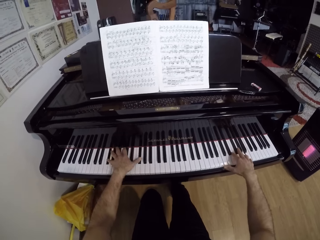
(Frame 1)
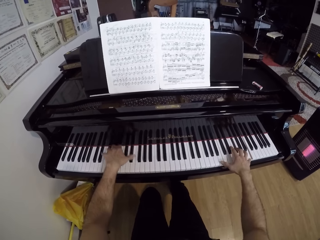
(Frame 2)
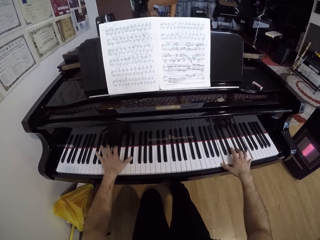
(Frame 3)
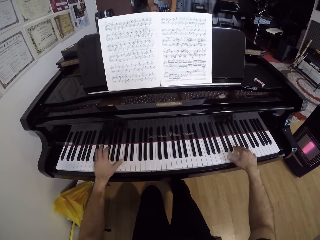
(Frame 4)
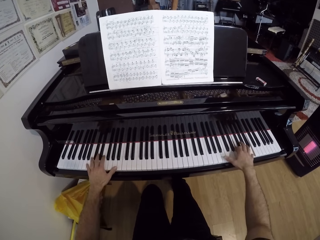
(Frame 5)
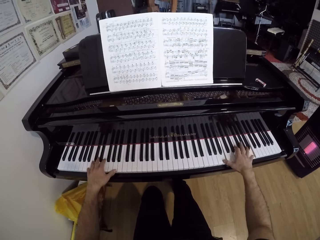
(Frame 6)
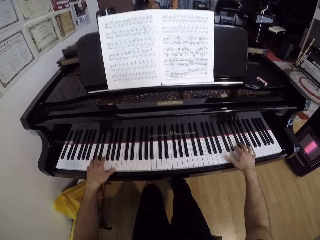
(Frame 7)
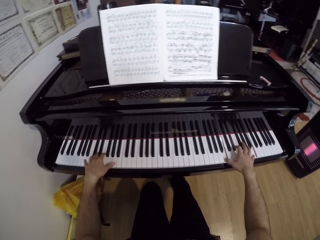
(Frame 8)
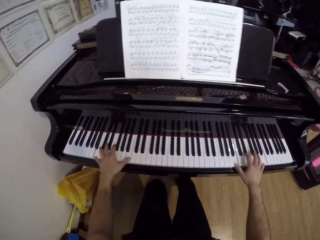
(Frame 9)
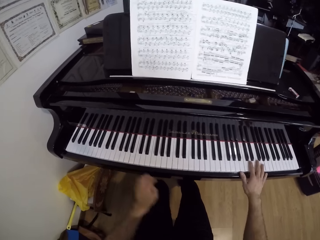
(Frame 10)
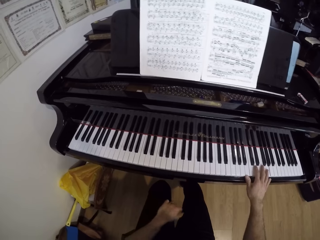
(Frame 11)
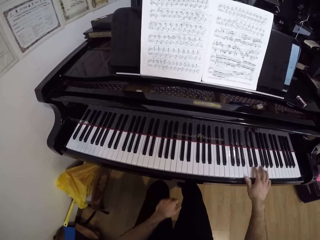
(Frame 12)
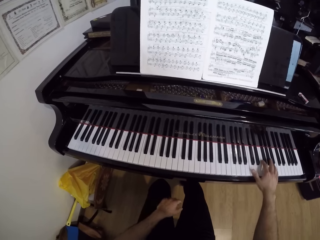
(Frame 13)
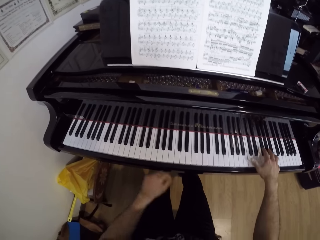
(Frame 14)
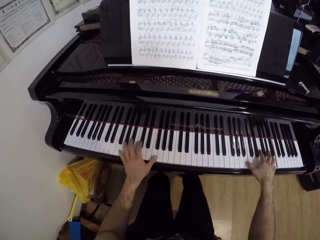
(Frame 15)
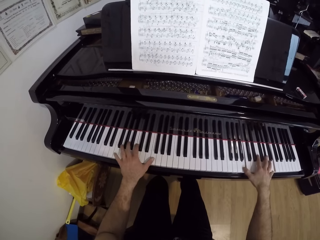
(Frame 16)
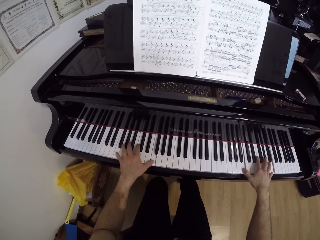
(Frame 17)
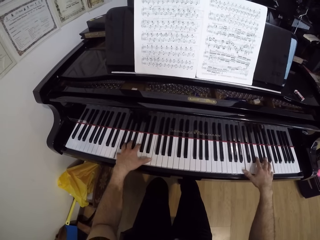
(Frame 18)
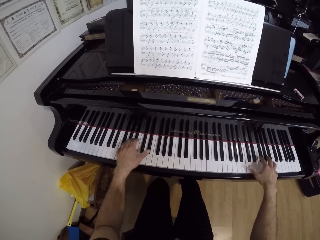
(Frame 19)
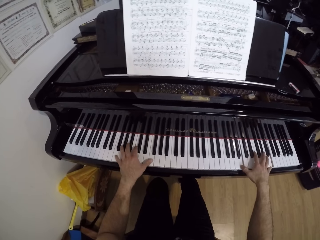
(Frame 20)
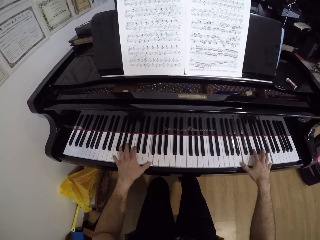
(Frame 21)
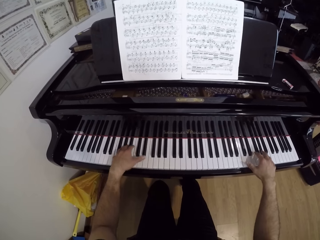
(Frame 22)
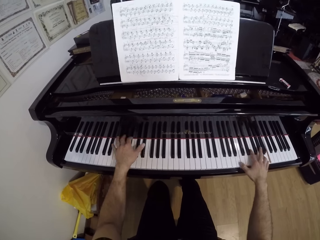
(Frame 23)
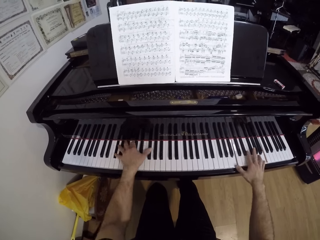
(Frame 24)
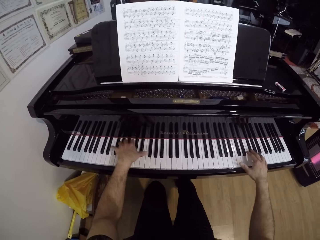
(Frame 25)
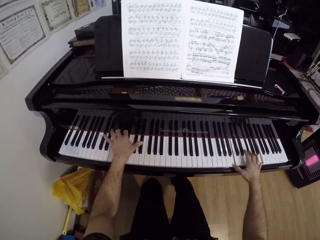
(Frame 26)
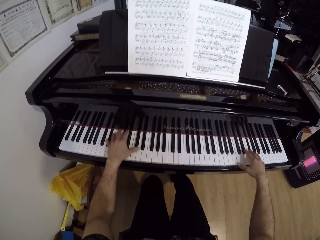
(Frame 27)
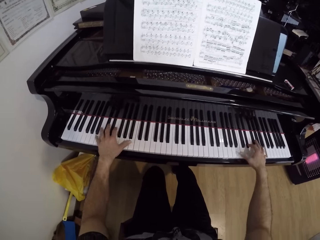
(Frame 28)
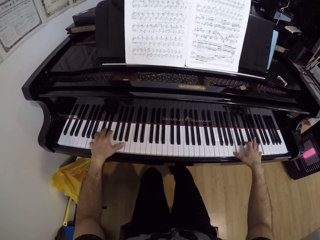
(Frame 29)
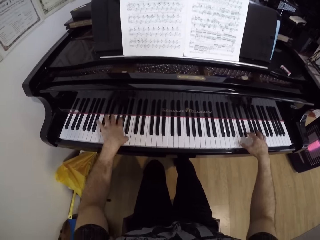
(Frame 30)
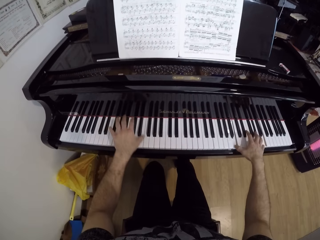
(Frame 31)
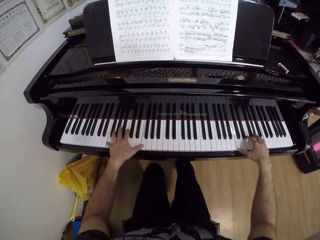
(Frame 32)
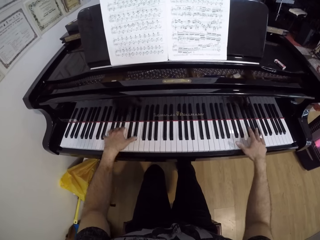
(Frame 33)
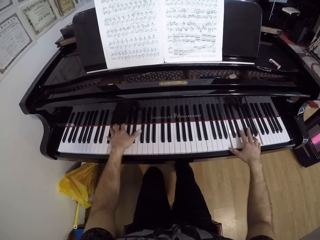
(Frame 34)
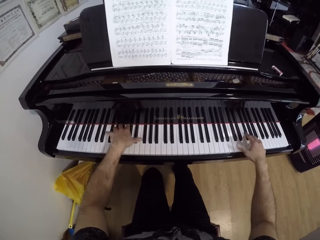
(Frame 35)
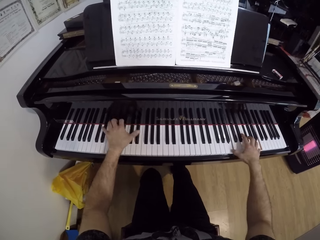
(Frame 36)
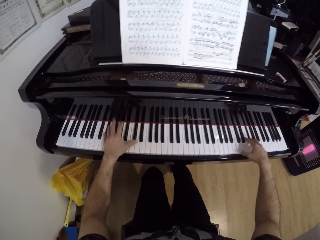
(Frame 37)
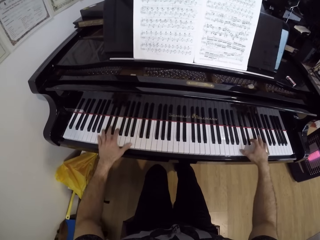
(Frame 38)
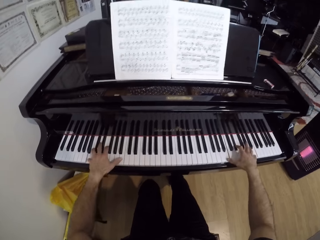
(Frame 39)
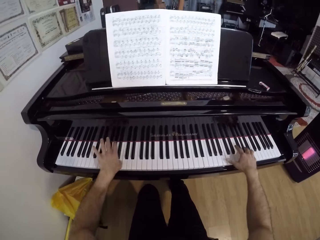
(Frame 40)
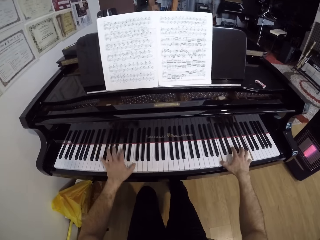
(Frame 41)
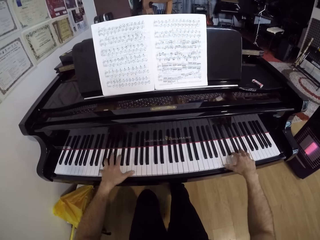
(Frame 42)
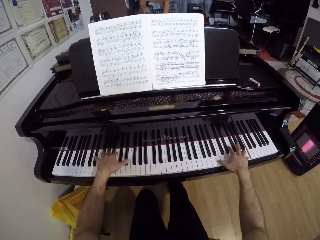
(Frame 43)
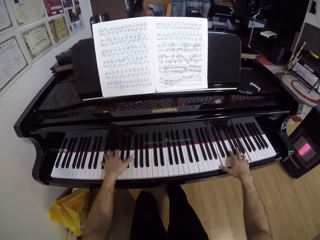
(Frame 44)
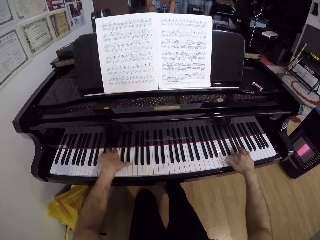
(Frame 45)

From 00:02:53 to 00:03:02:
The camera wearer drops his left hand on his left thigh. He plays the grand piano with both hands. He plays the grand piano with his right hand. He places his left hand on the piano.

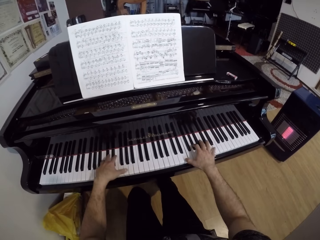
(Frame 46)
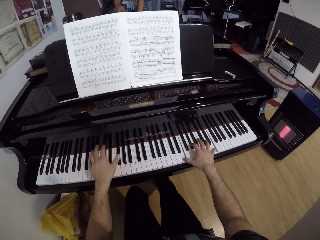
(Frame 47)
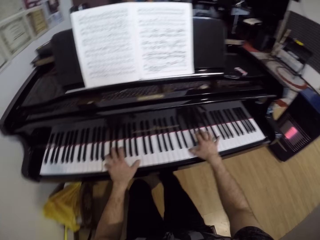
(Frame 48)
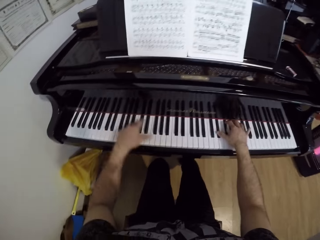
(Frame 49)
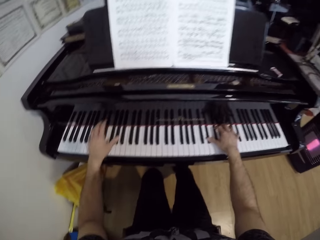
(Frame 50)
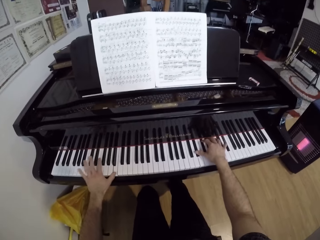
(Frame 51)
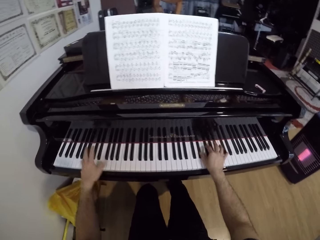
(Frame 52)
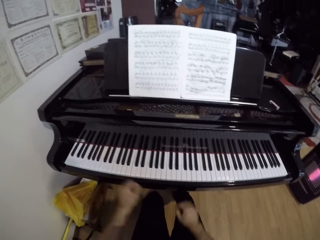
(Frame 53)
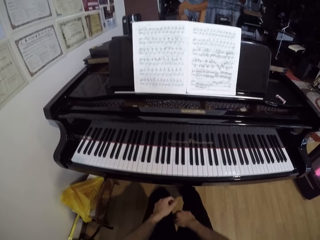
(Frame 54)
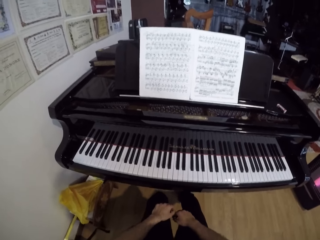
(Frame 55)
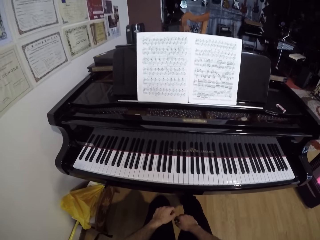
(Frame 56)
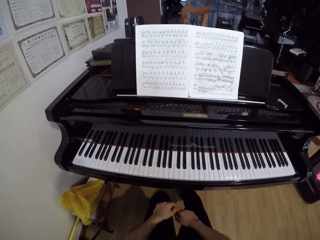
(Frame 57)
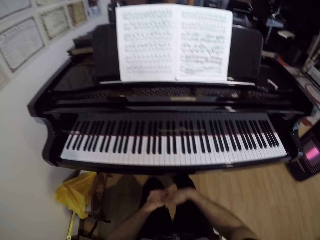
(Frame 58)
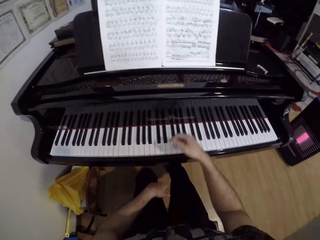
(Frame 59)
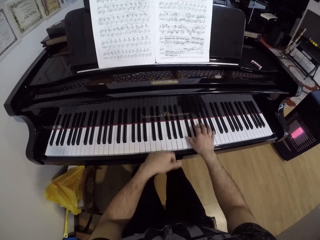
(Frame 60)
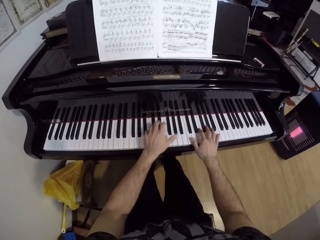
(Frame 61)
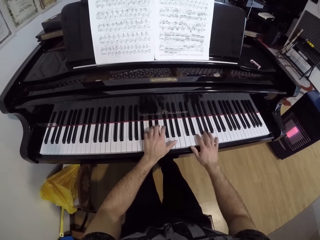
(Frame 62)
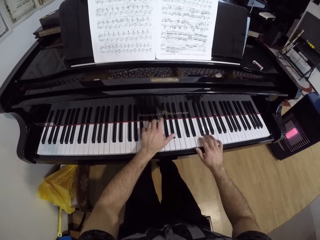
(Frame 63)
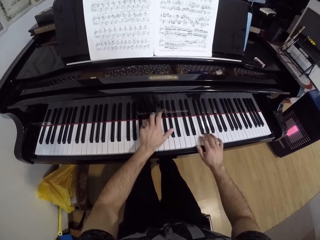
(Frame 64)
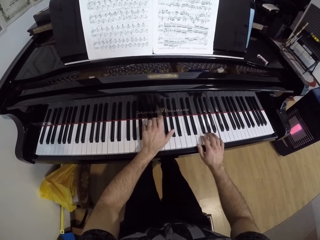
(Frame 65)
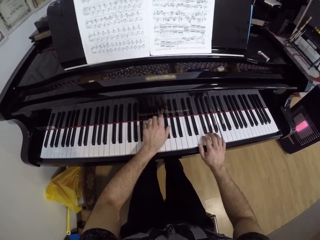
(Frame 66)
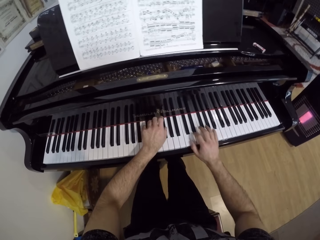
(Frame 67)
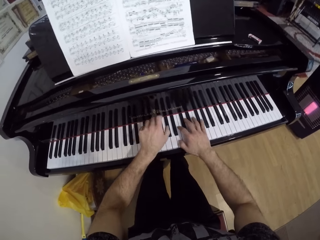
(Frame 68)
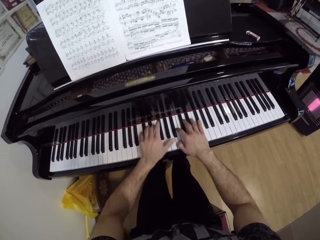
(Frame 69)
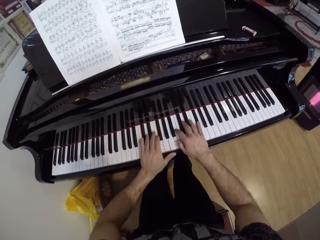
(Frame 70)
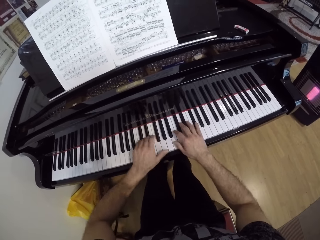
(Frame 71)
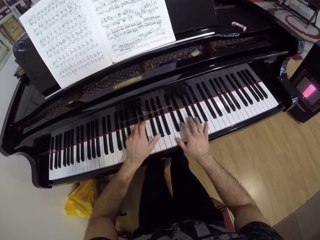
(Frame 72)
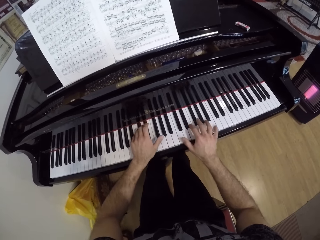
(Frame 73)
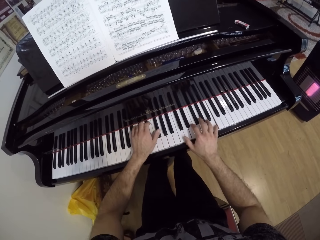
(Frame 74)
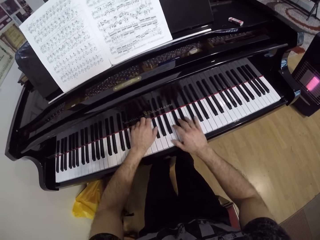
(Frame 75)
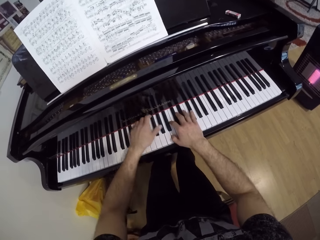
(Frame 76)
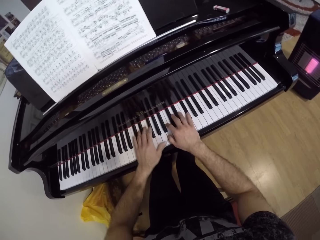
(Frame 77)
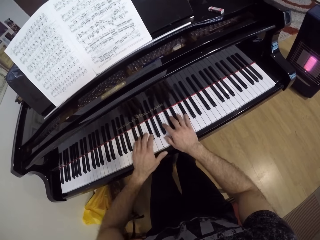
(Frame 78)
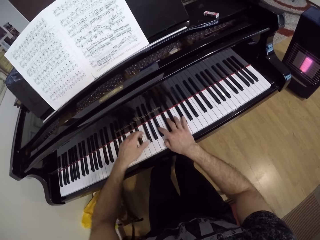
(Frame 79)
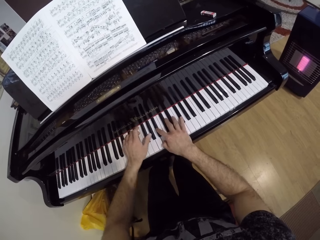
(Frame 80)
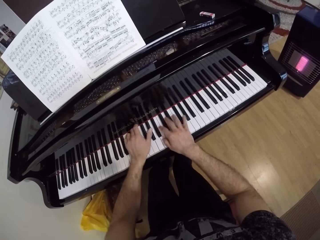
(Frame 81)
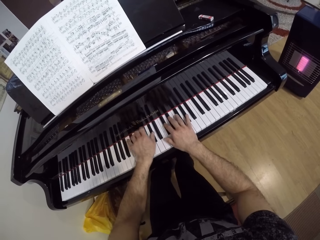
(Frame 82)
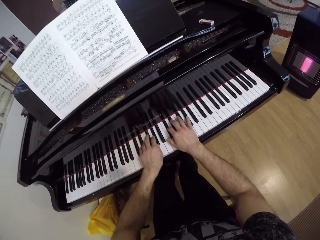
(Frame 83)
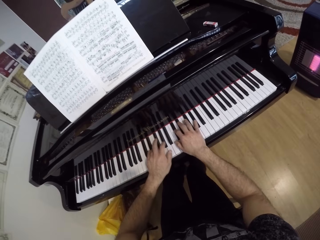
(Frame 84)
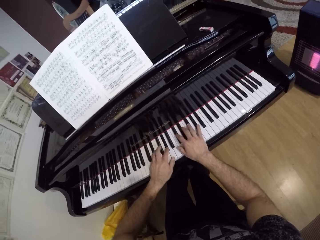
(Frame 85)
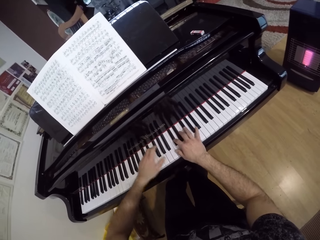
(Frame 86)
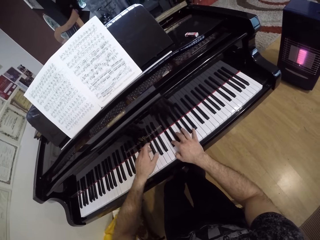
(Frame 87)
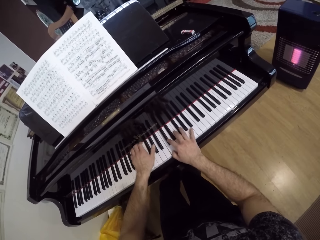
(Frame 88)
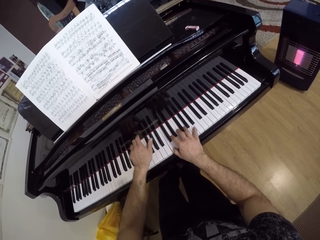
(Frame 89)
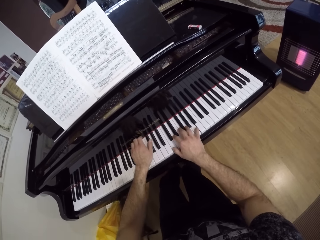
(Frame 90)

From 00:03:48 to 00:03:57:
The camera wearer drops his hands on both thighs. He stares at the piano. He places his right hand on the piano, places his left hand on the piano and plays the piano with both hands.
